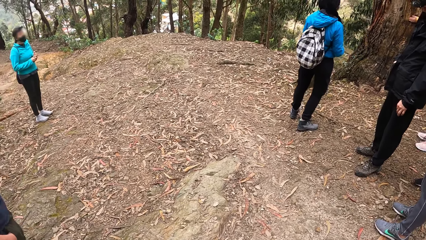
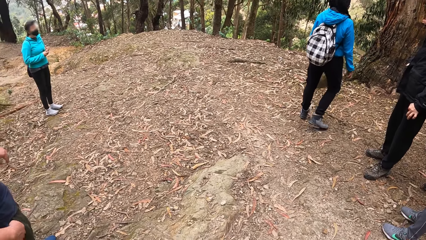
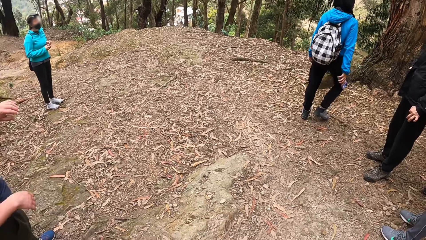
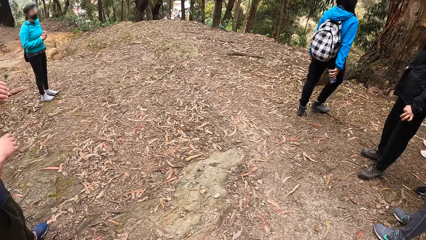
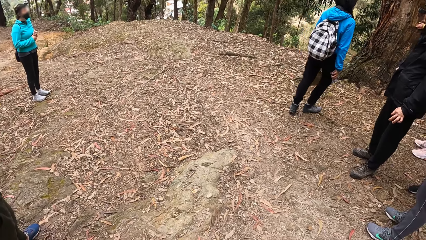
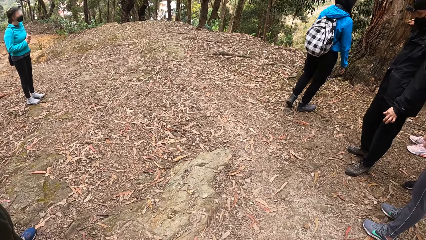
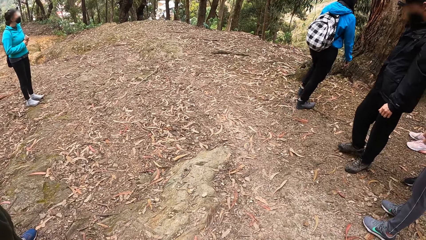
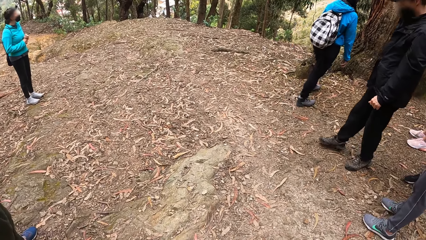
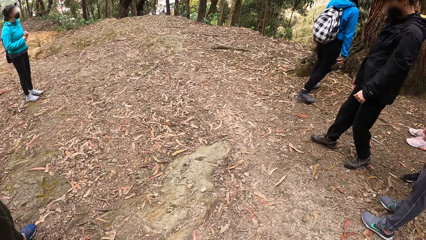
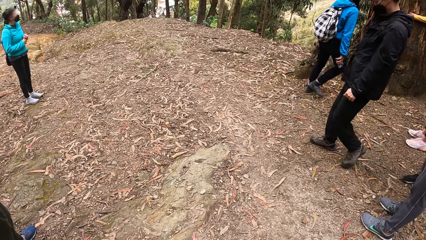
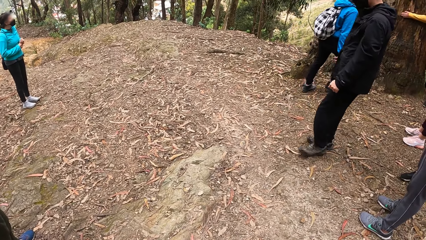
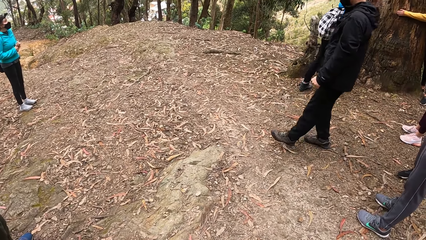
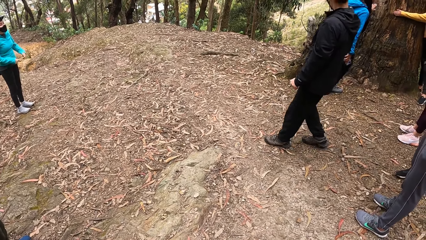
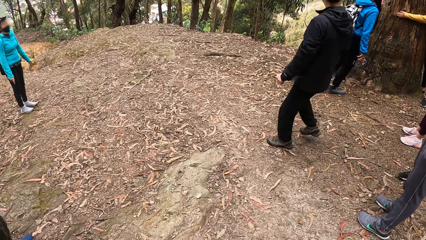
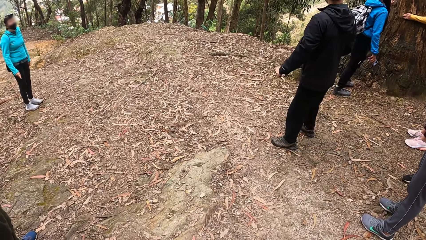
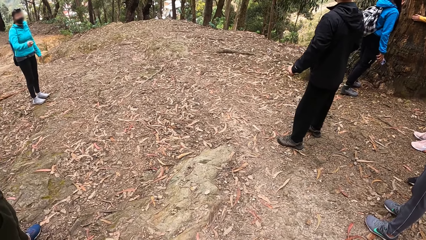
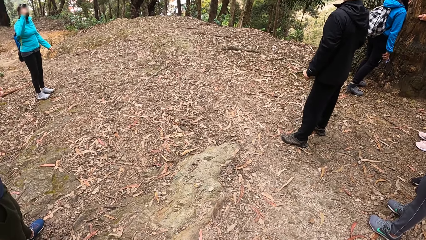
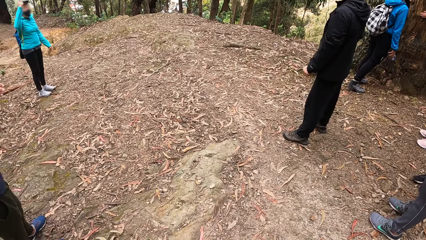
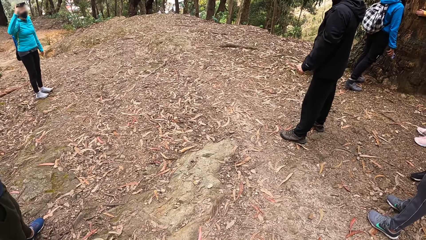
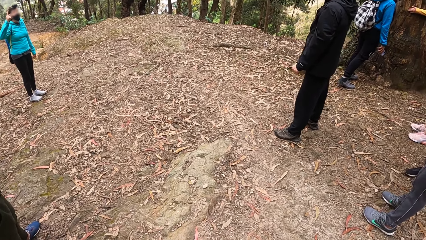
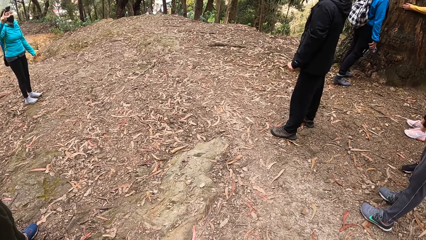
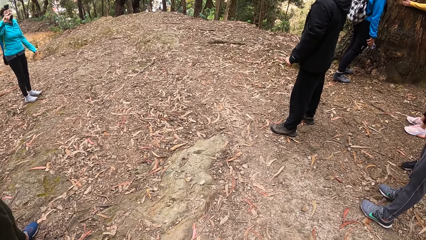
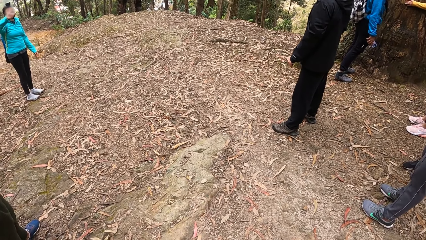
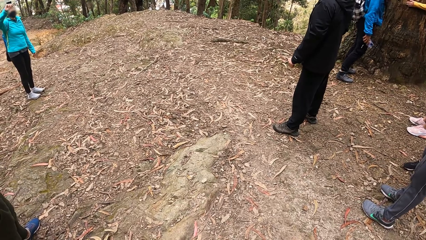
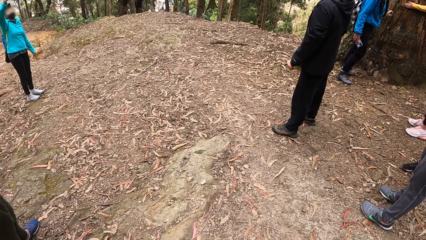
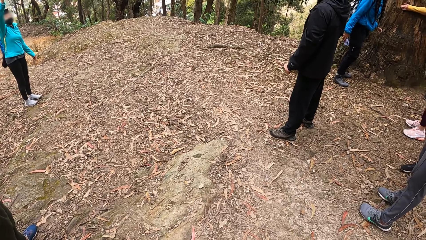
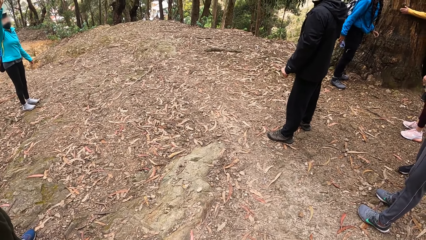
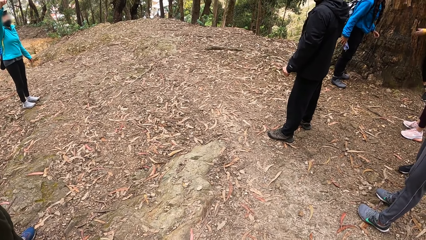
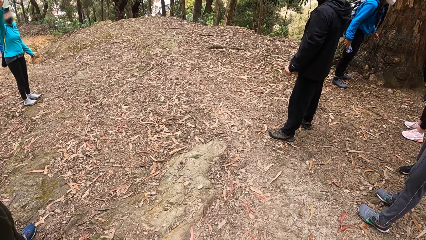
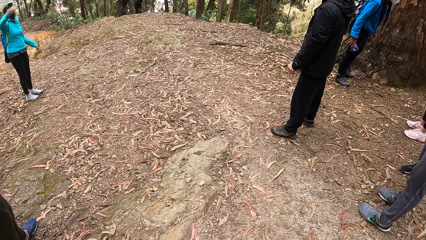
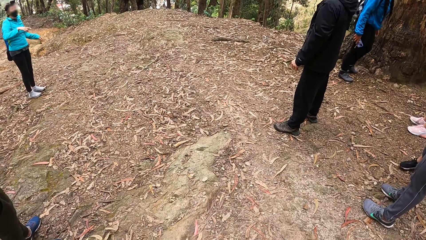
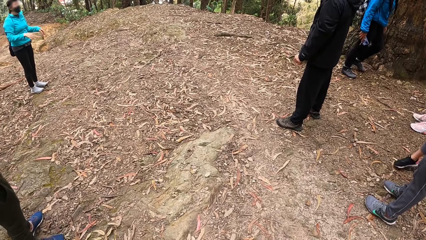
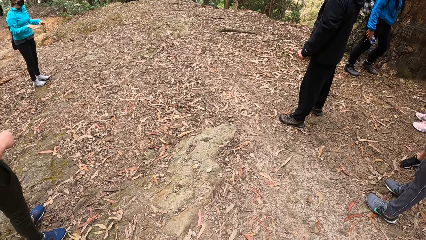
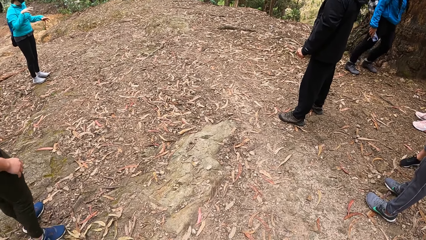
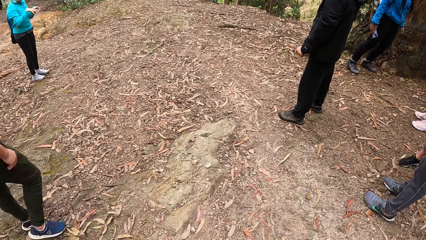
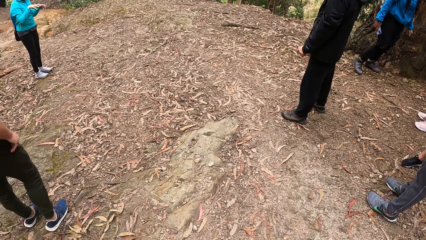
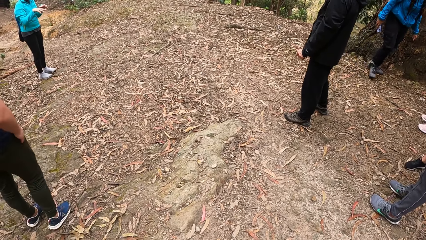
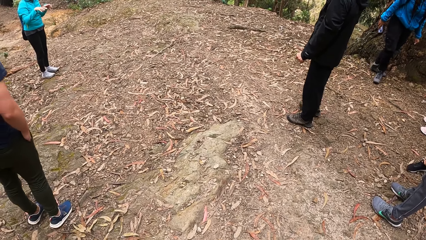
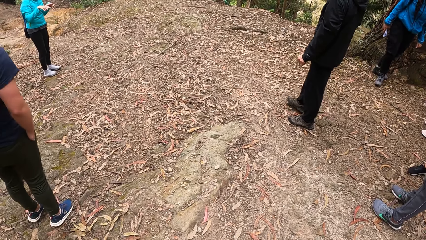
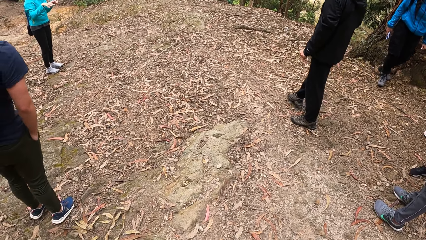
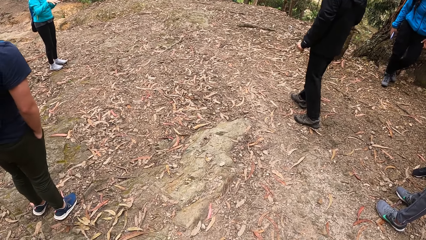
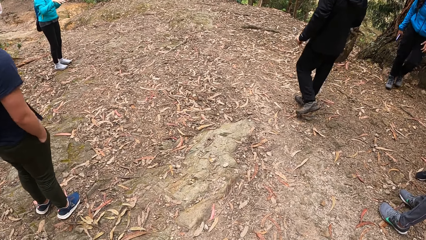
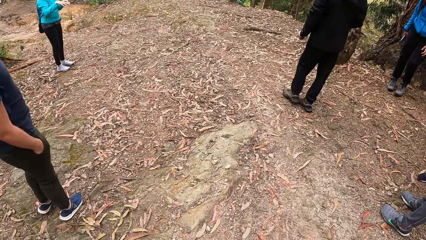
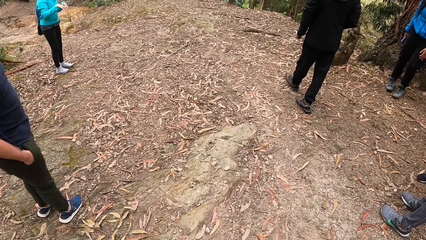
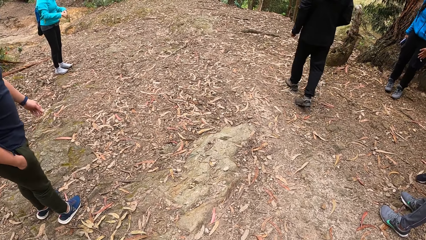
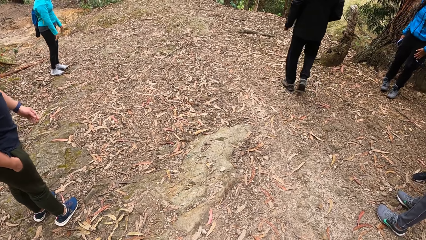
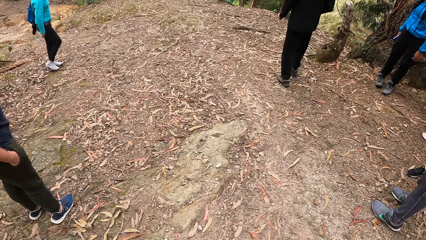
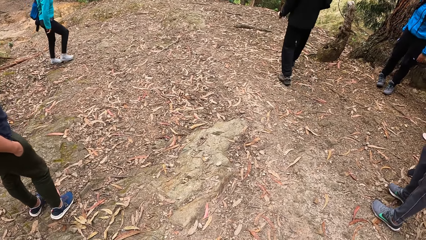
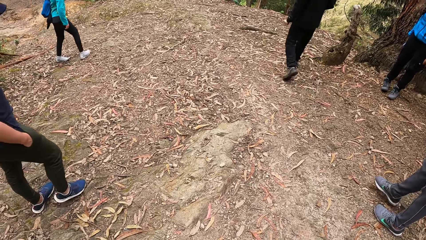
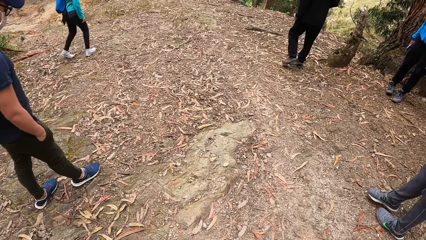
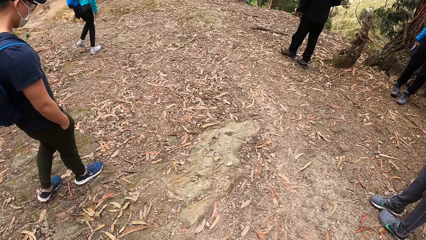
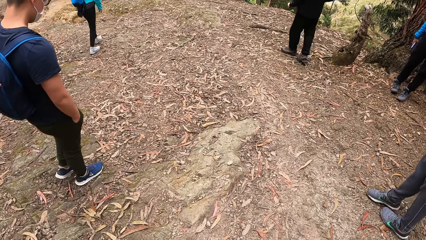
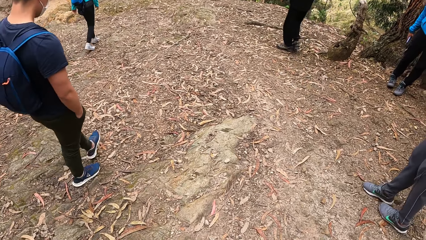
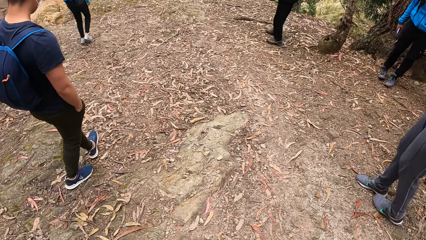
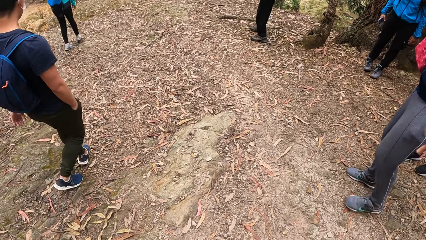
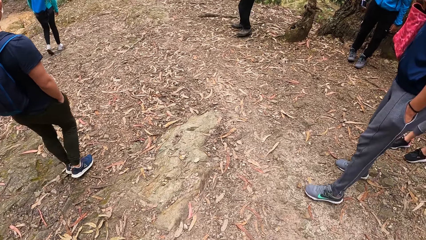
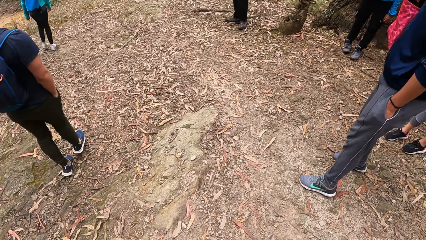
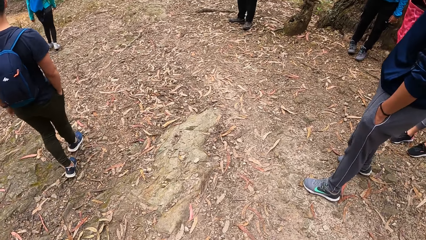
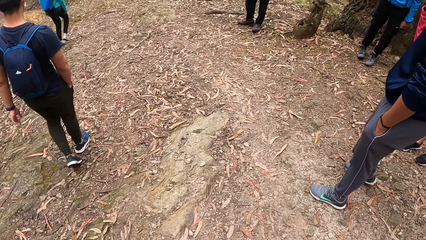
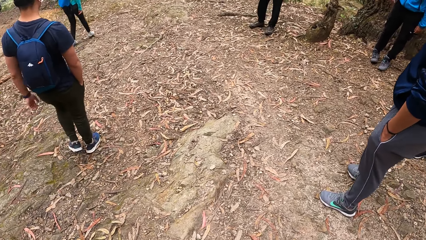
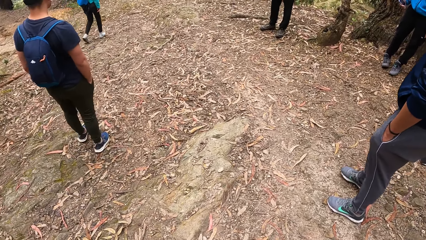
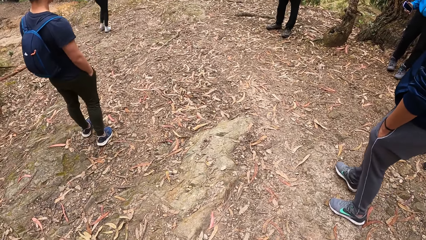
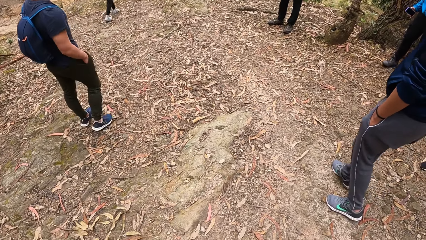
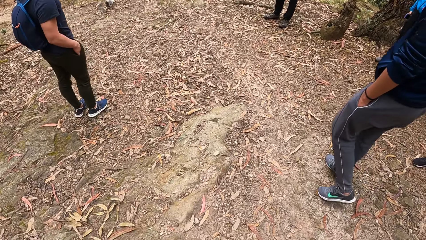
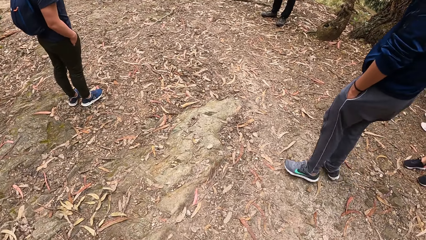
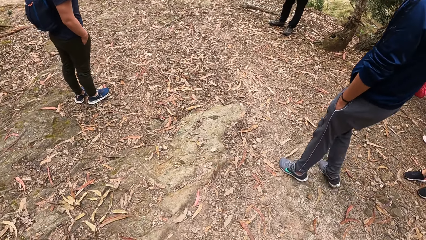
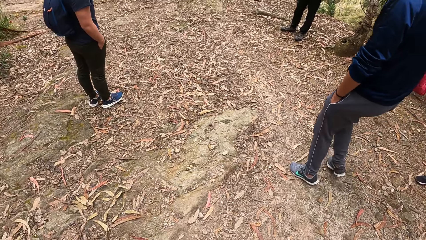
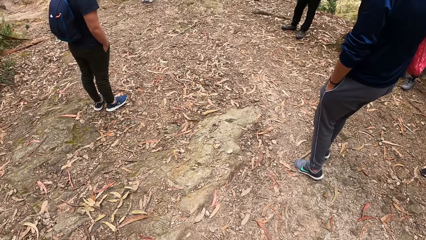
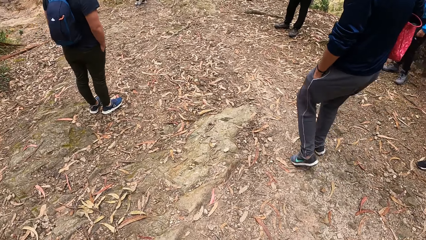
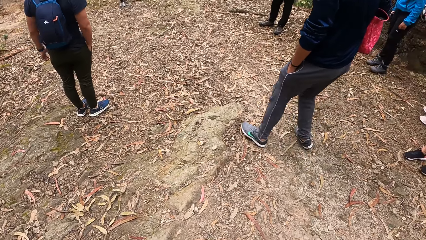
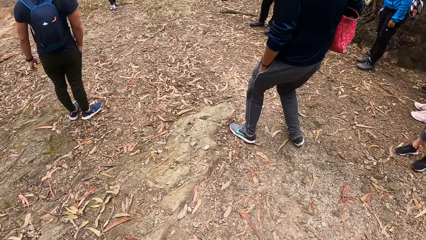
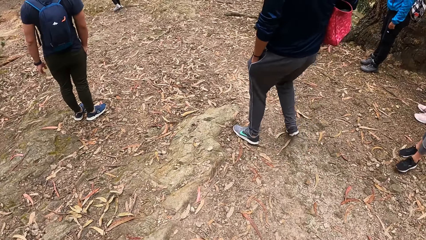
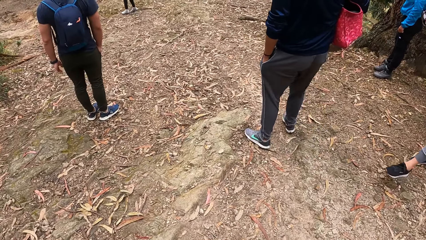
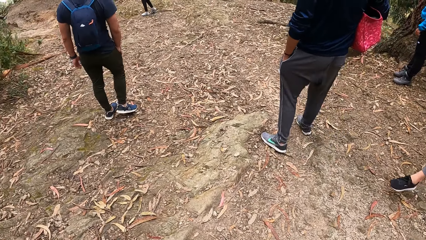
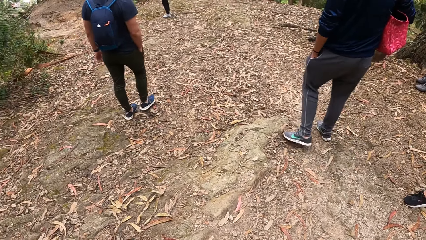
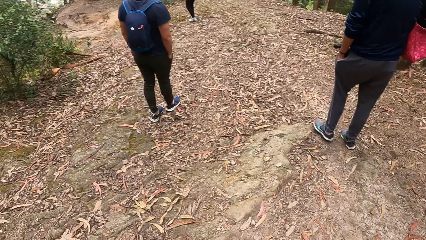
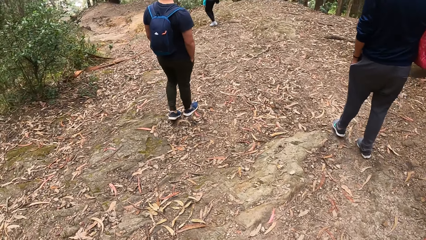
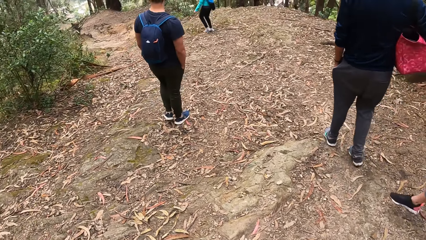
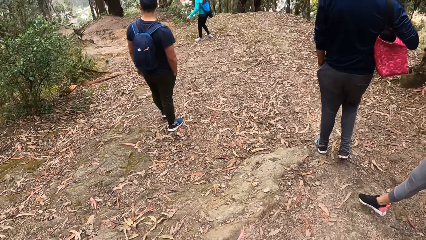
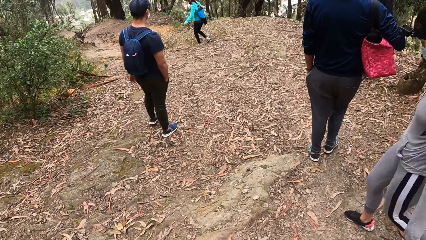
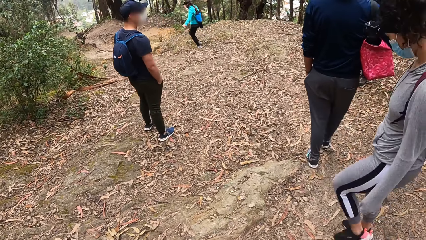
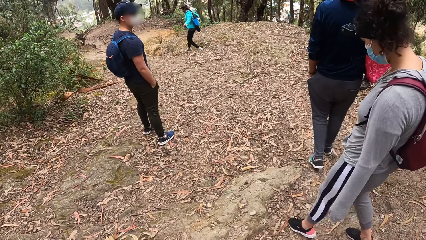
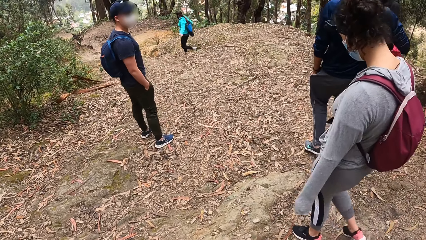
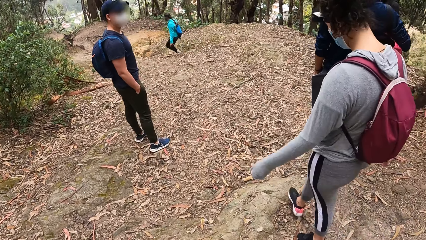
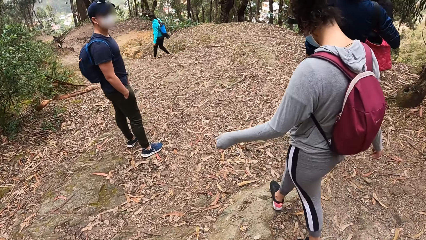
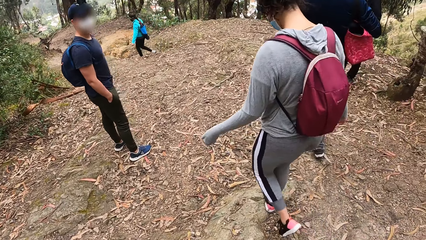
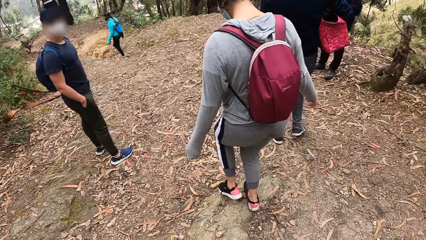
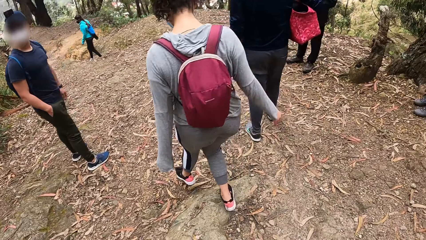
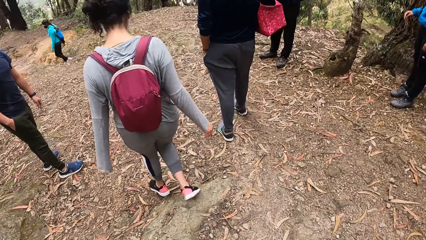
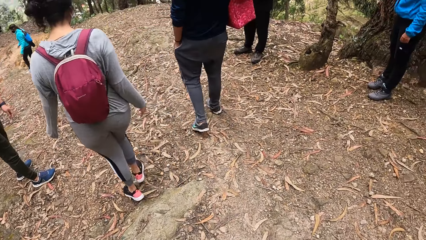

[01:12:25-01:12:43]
A man raises both hands. Another man interacts with a woman. The woman interacts with the man and gesticulates. A group of people hikes. Another woman walks past the camera wearer. The camera wearer hikes with the group of people.
